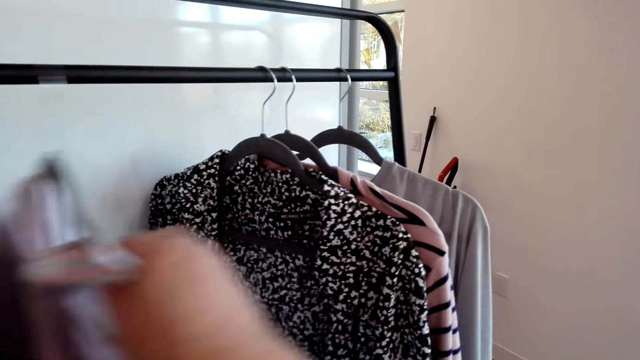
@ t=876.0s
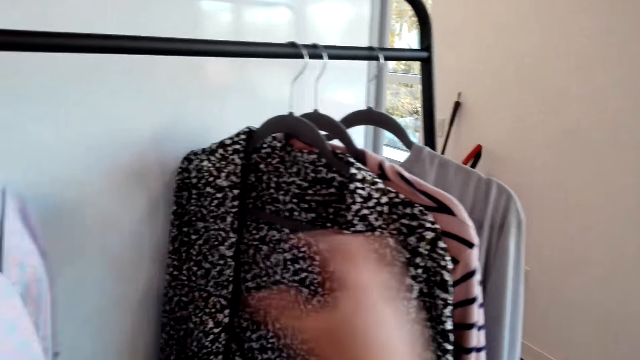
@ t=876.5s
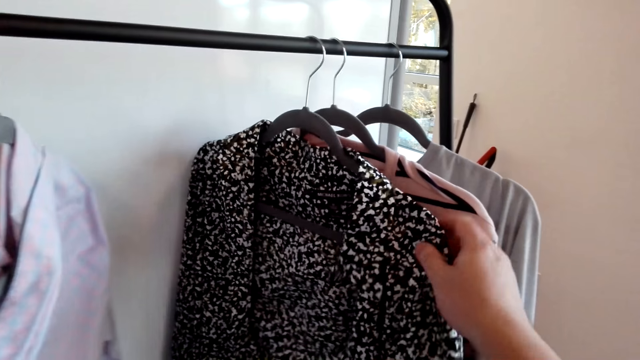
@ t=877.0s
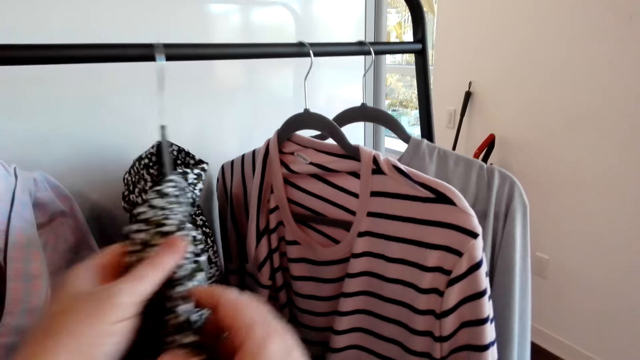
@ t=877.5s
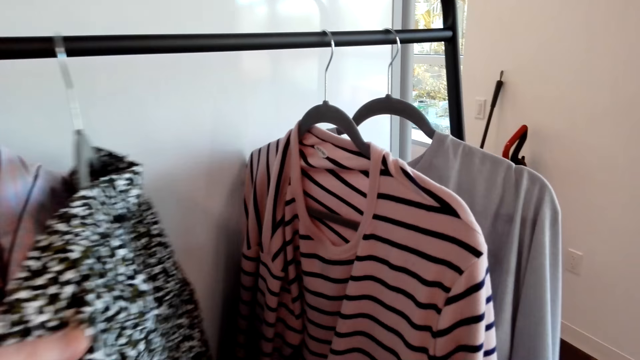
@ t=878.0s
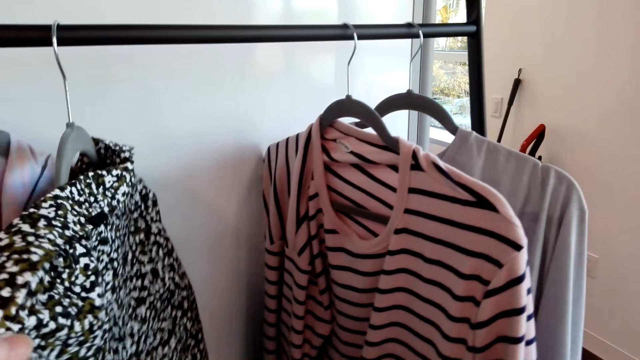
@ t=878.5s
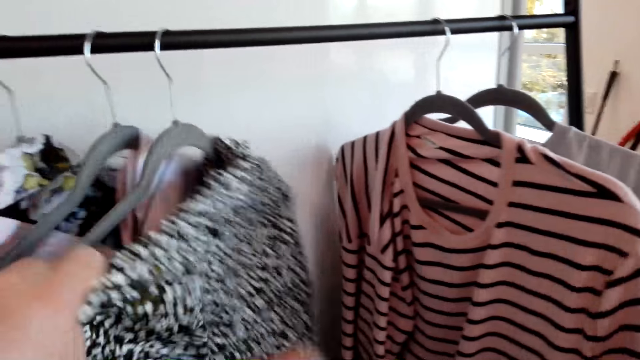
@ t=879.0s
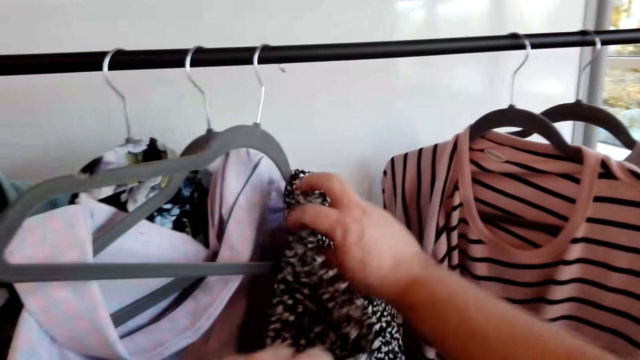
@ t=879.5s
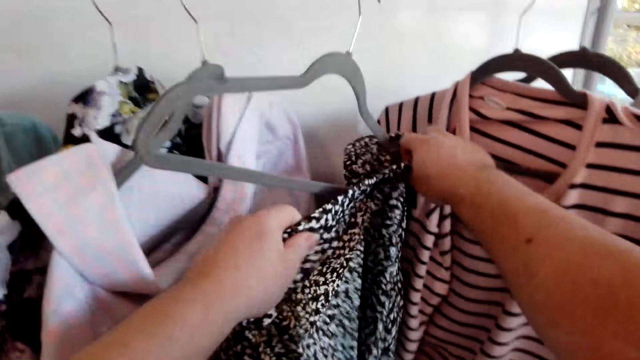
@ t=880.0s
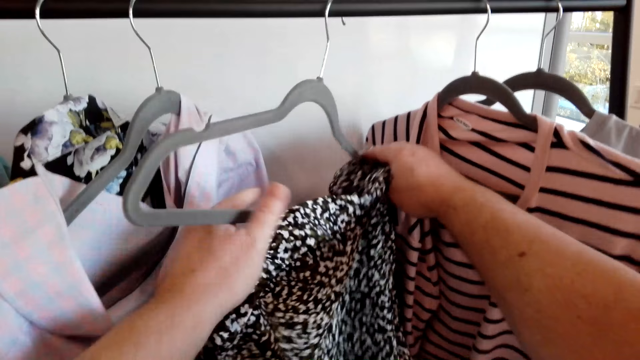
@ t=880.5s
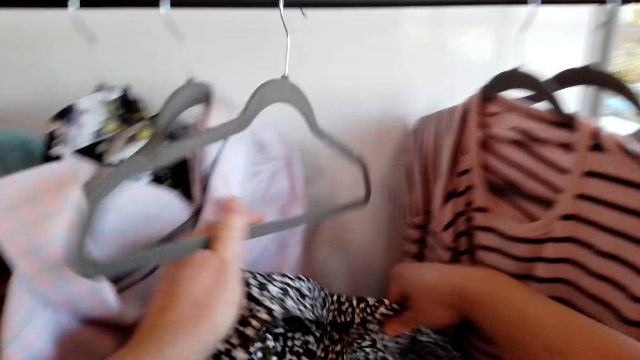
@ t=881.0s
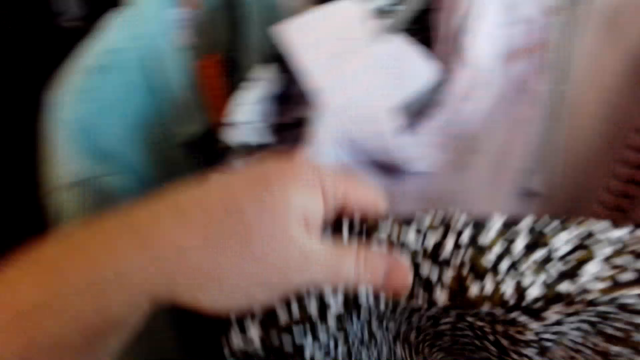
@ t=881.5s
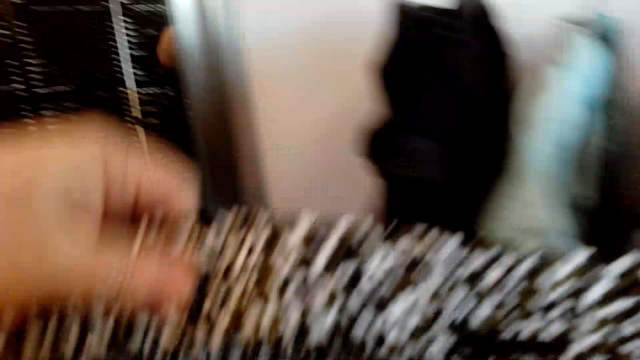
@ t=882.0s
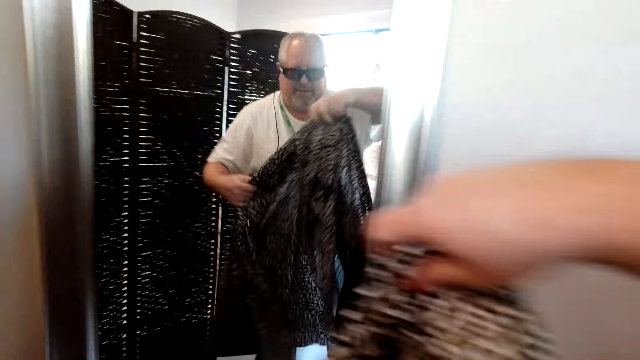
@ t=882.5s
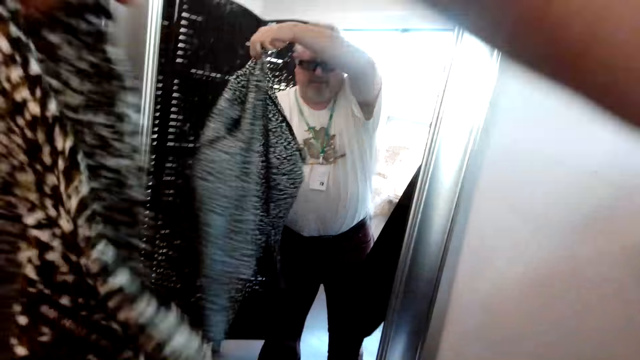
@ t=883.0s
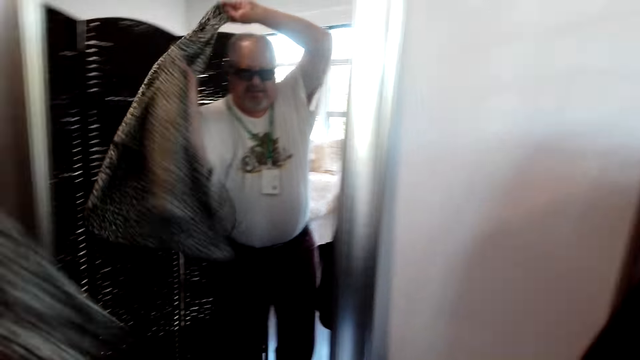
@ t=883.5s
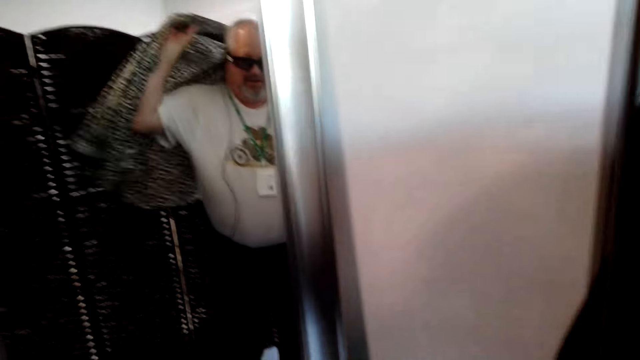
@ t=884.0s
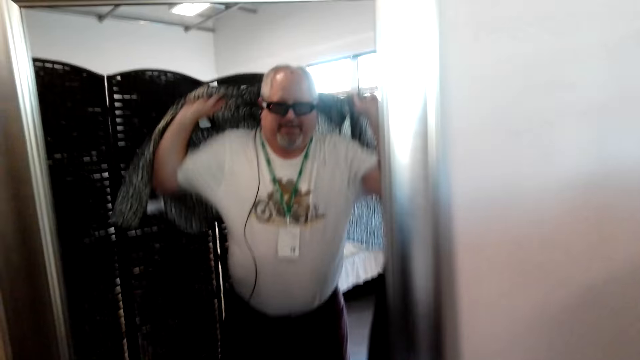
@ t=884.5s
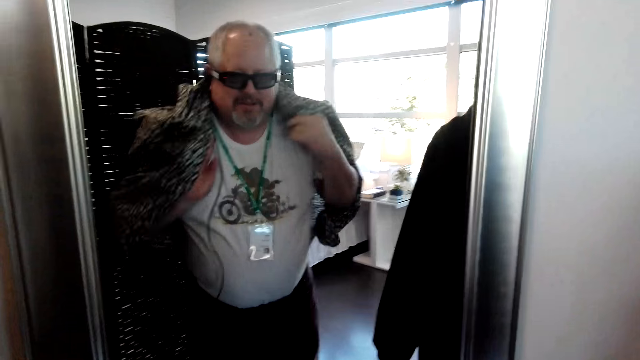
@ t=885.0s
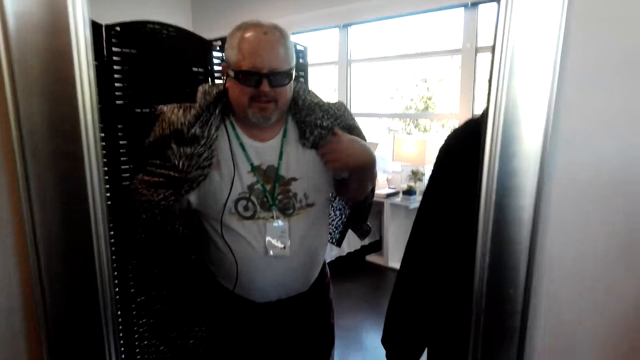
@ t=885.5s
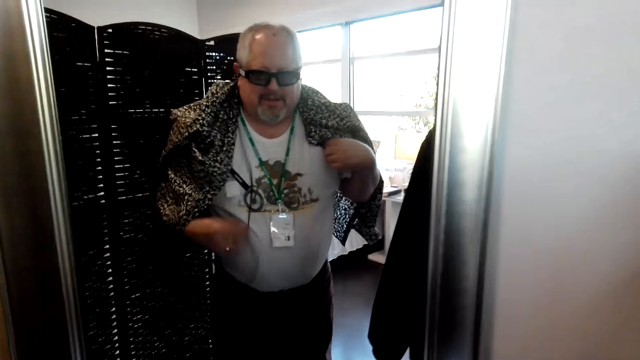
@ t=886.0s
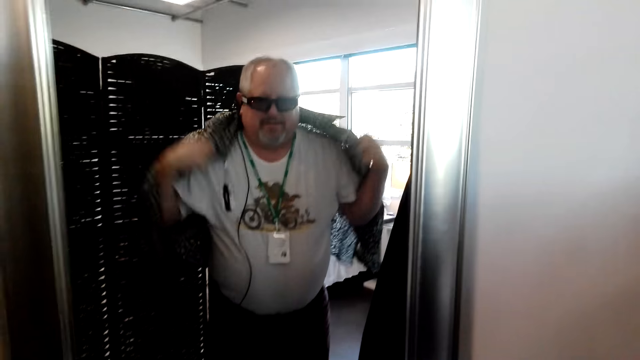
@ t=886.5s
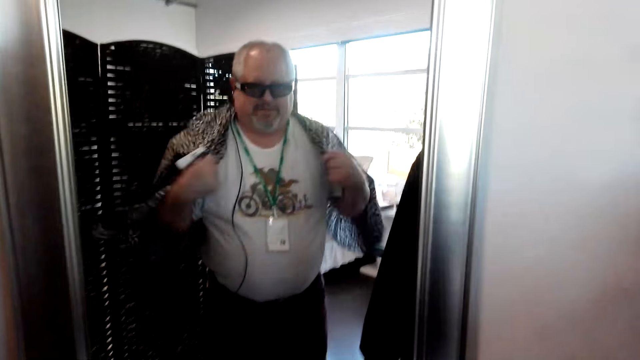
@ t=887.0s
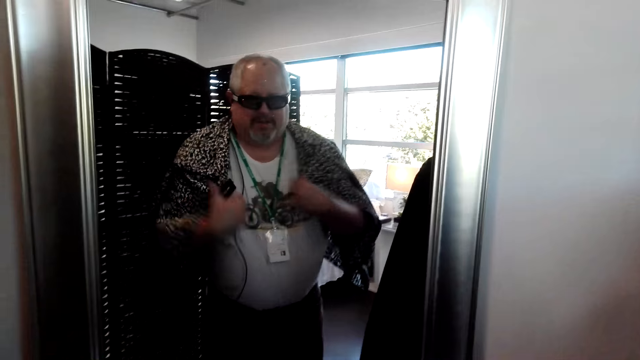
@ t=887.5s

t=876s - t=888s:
The camera wearer moves the cloth aside. They remove the cloth from the hanger. They try the cloth on.

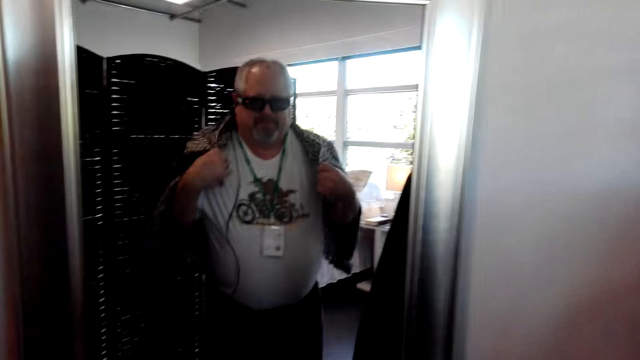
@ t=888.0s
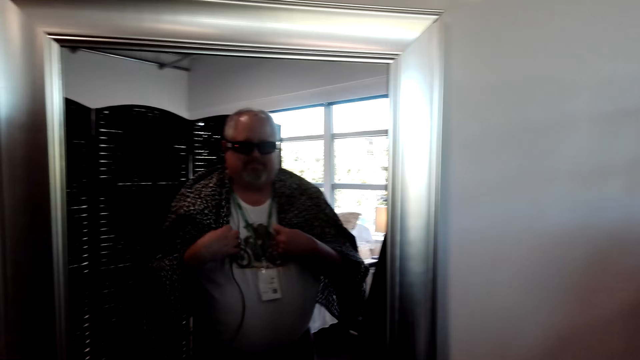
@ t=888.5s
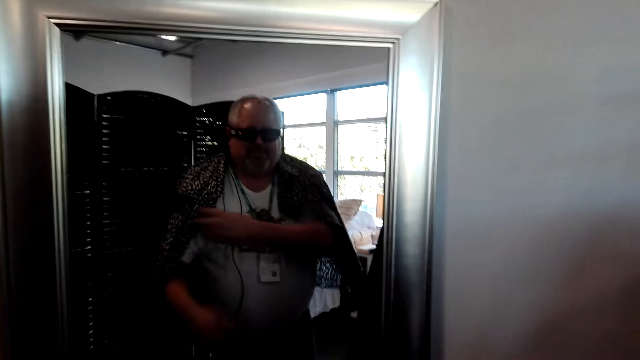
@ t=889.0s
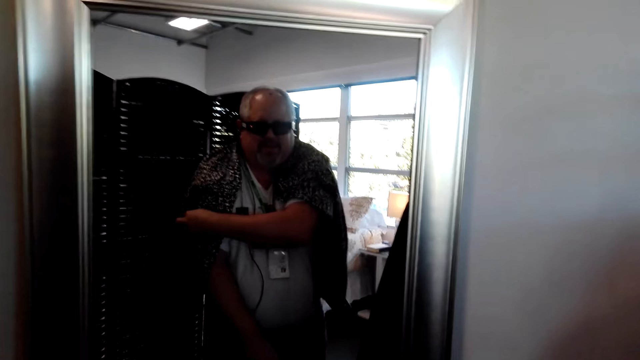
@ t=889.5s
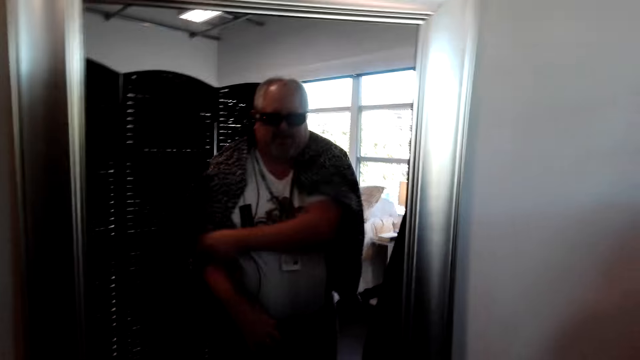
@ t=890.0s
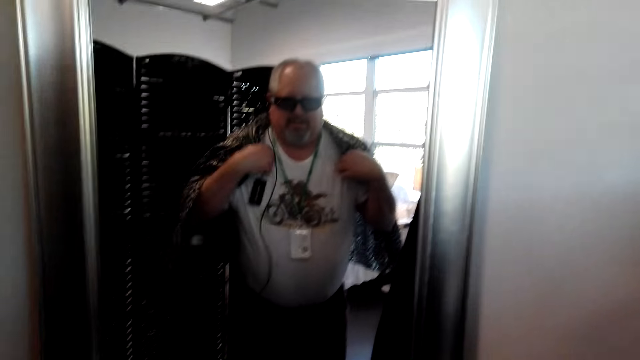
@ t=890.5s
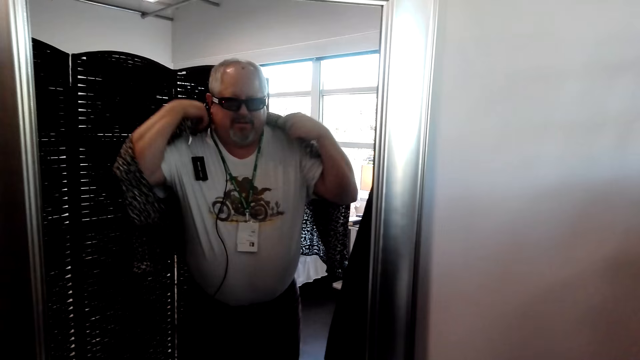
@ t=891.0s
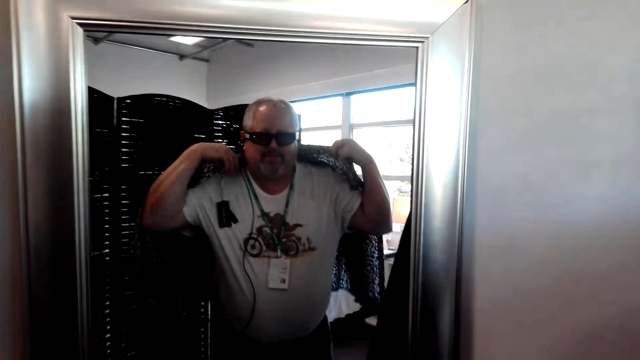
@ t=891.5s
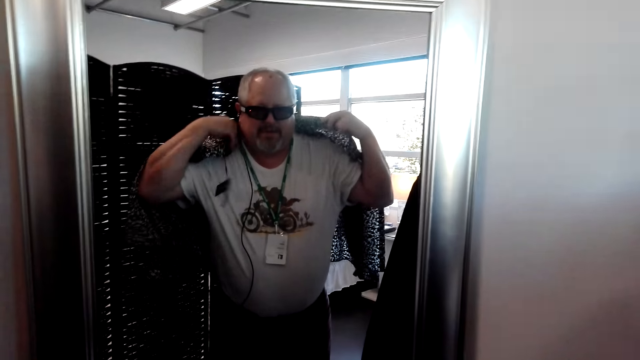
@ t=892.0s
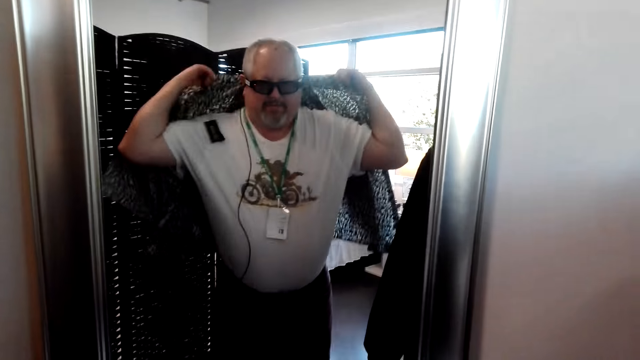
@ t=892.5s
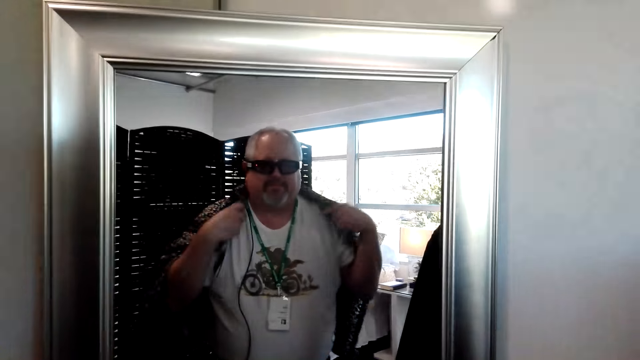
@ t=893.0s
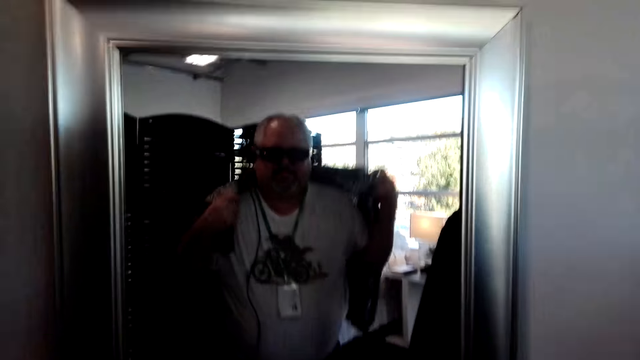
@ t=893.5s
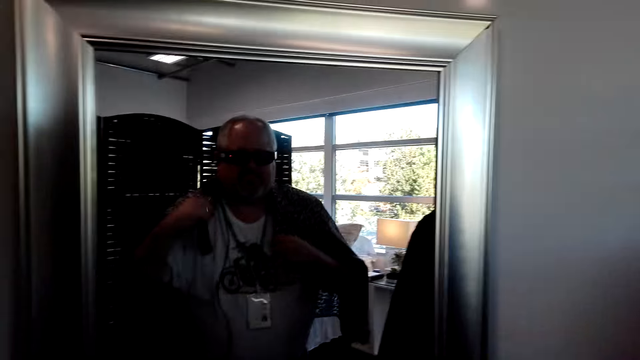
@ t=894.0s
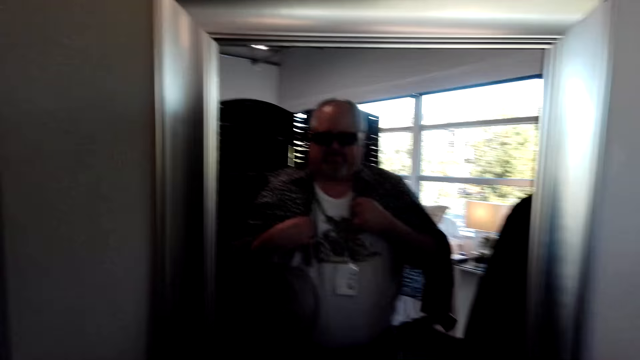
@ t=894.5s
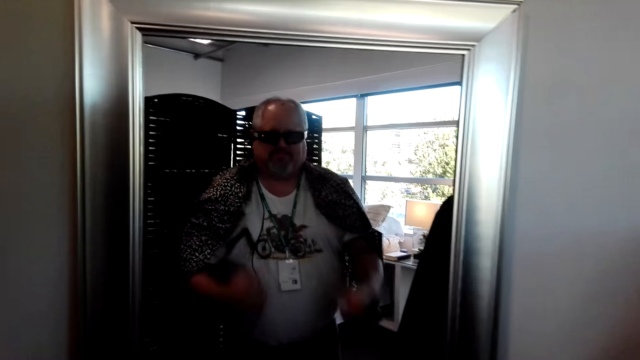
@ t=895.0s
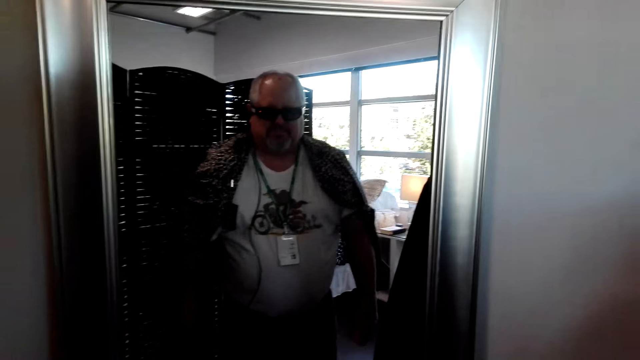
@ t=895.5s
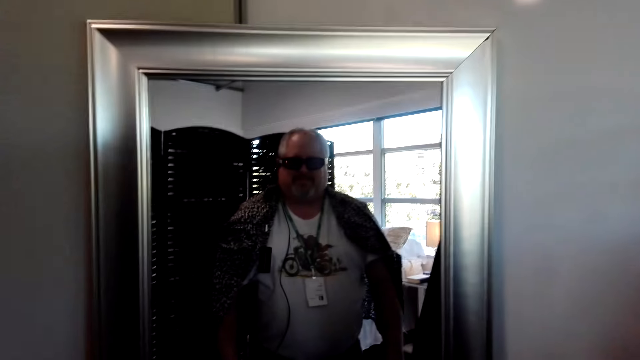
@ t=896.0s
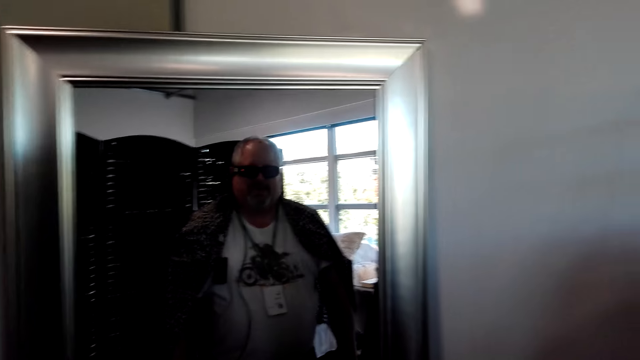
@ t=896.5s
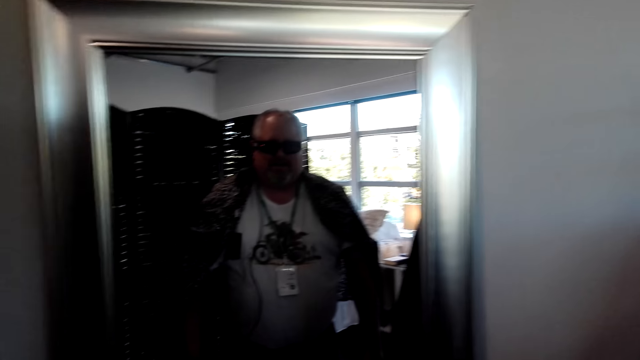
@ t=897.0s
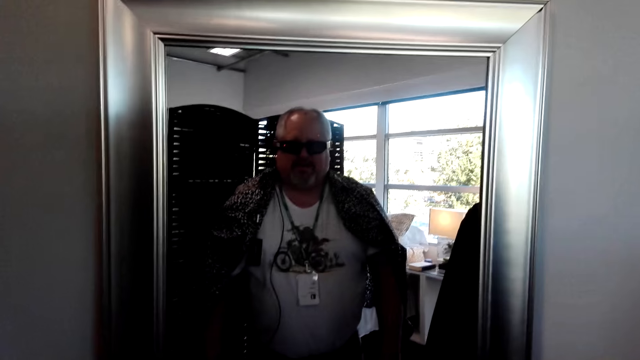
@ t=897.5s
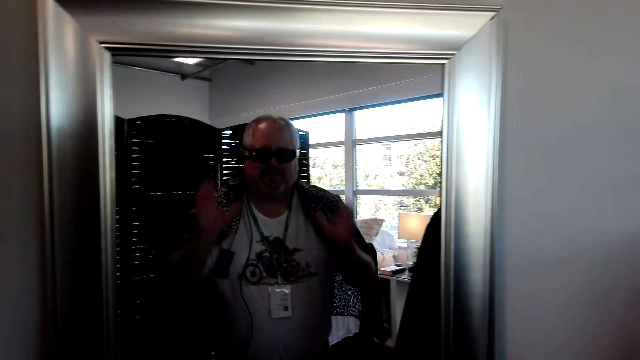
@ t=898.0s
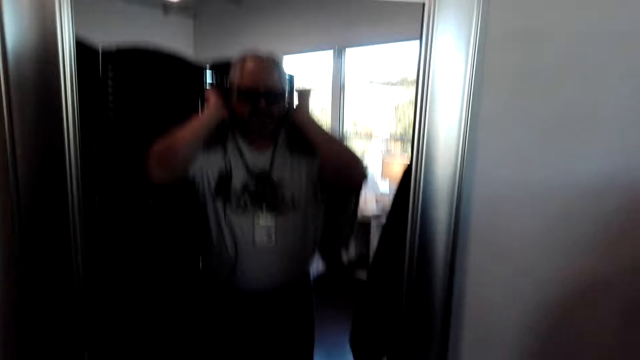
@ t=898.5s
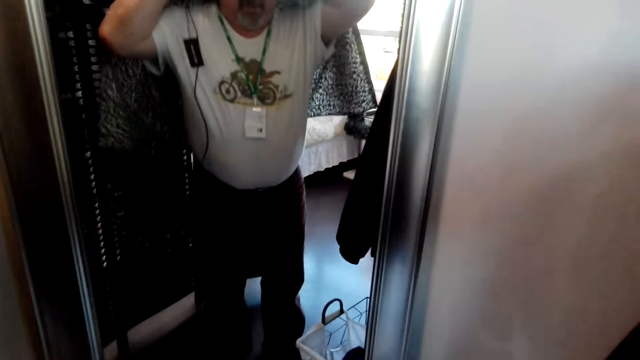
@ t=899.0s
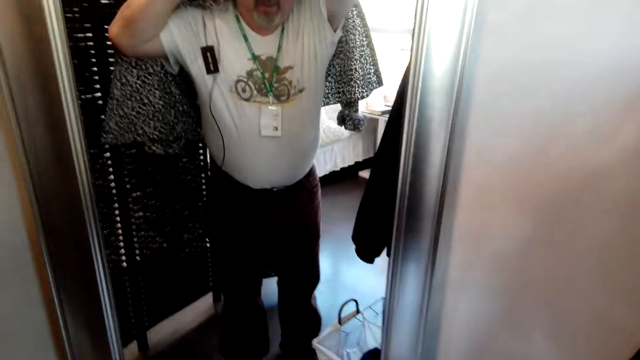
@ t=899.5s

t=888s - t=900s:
The camera wearer looks at himself in the mirror. He stares at the mirror.
